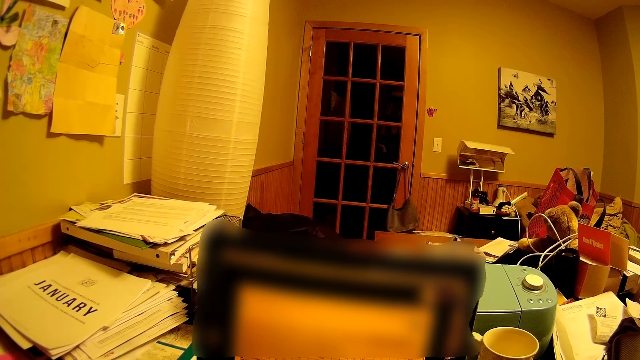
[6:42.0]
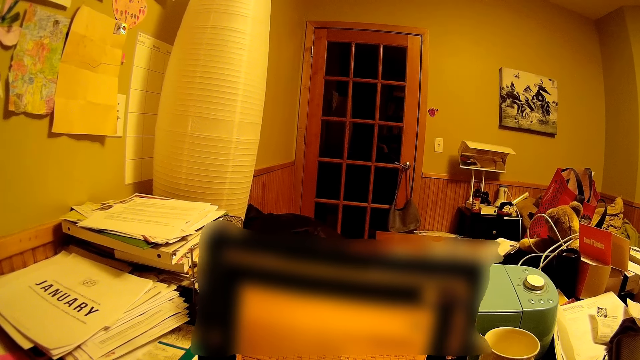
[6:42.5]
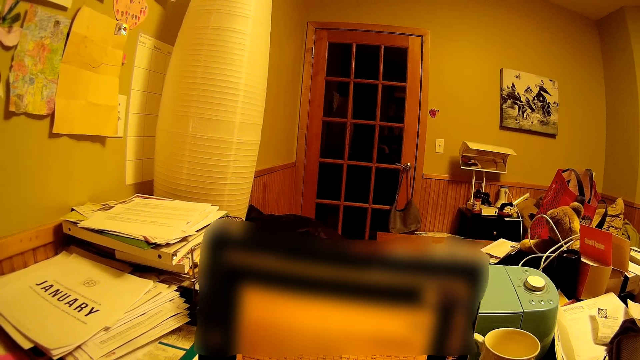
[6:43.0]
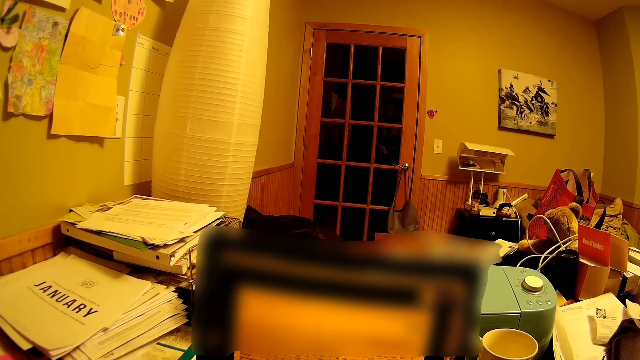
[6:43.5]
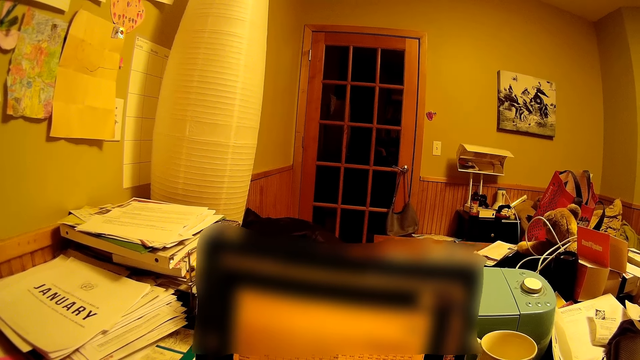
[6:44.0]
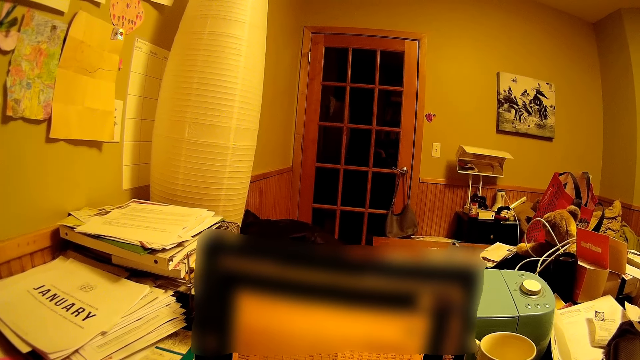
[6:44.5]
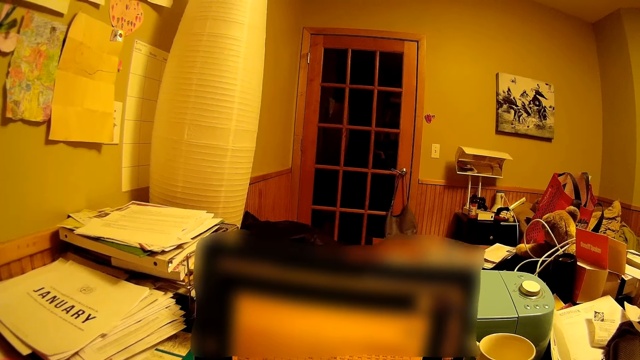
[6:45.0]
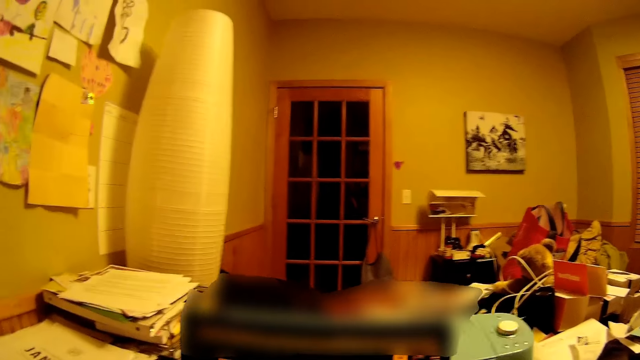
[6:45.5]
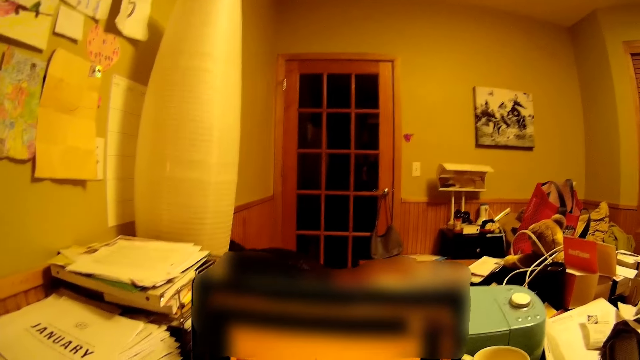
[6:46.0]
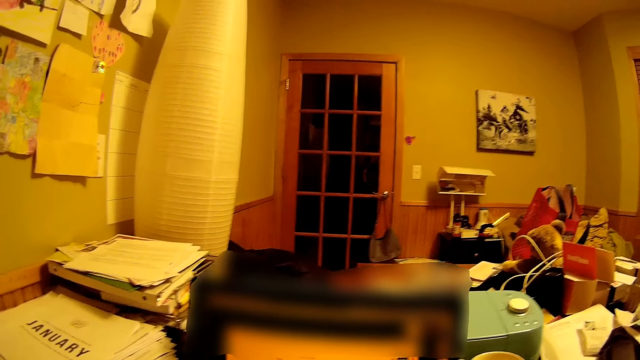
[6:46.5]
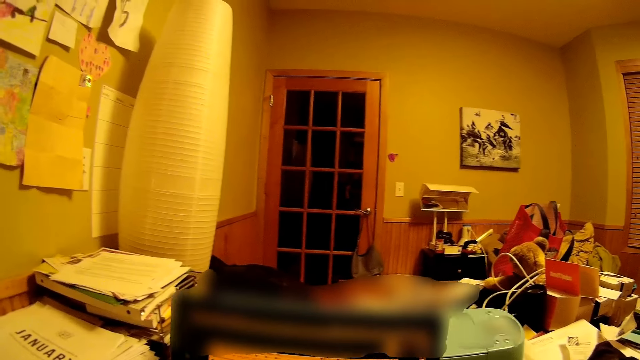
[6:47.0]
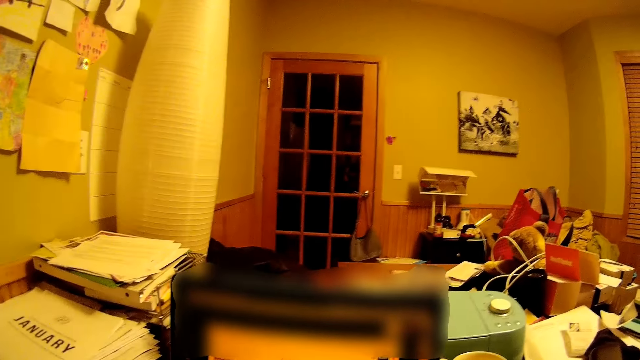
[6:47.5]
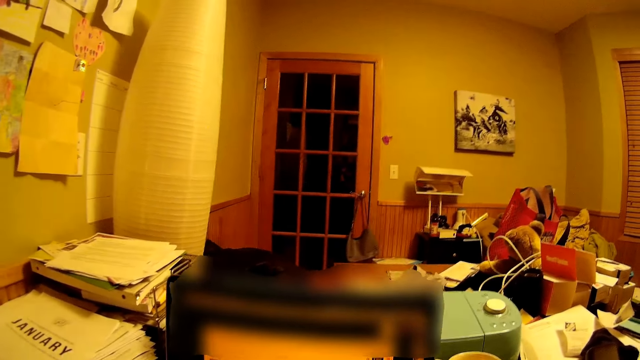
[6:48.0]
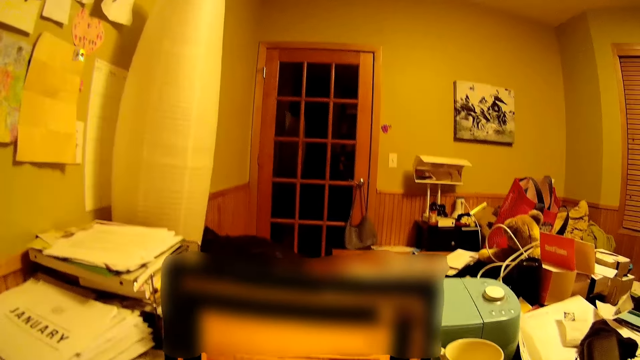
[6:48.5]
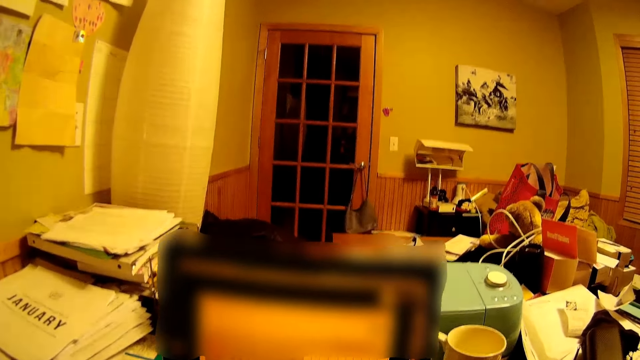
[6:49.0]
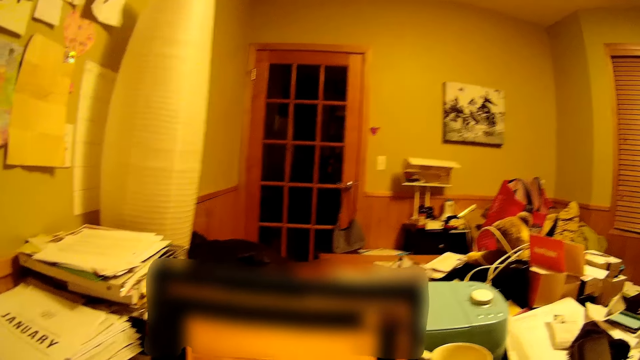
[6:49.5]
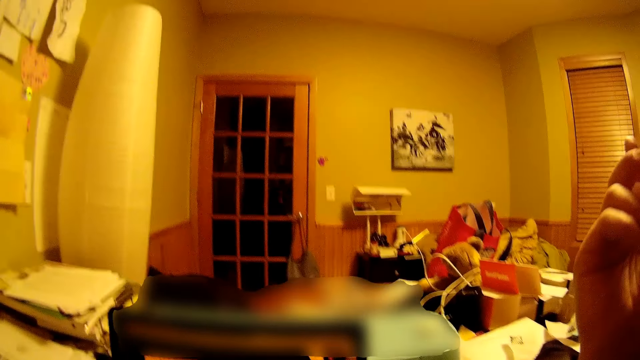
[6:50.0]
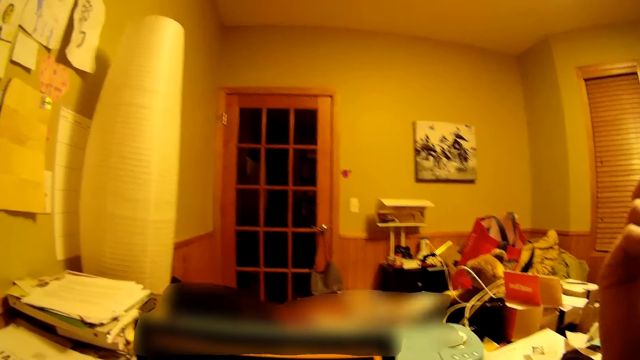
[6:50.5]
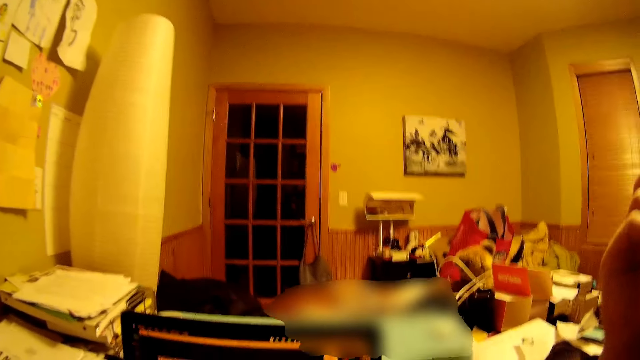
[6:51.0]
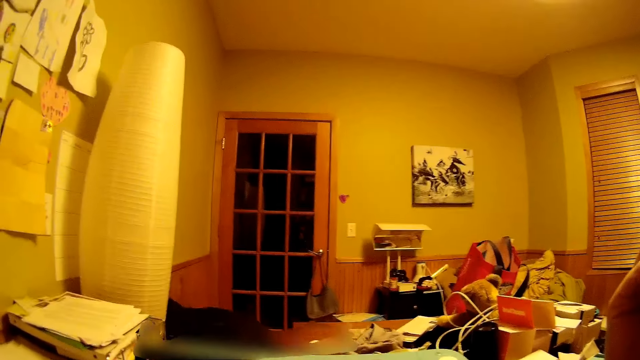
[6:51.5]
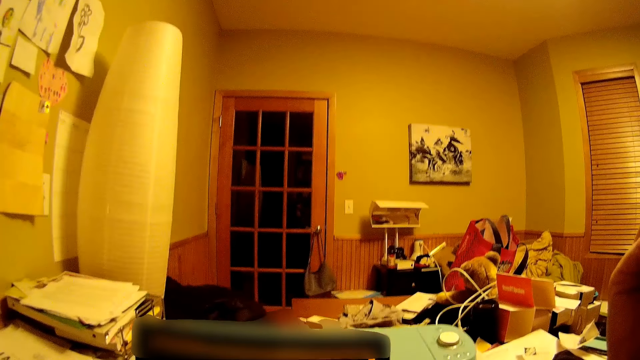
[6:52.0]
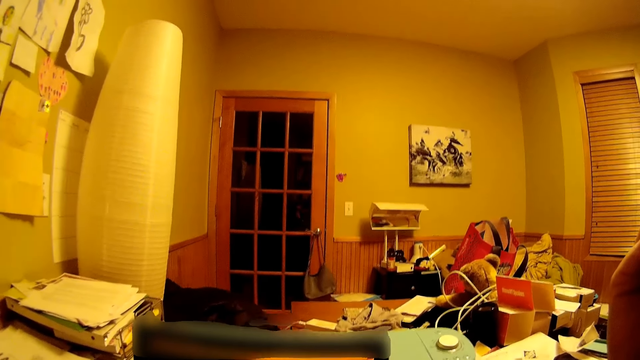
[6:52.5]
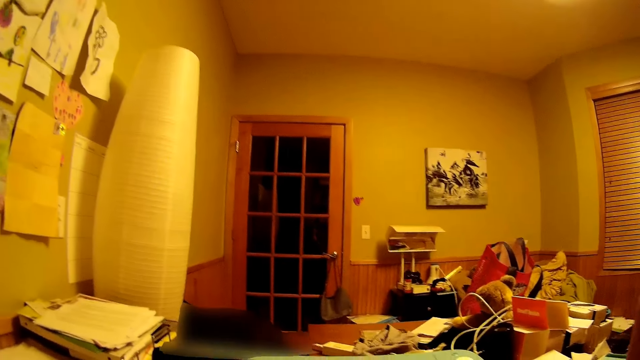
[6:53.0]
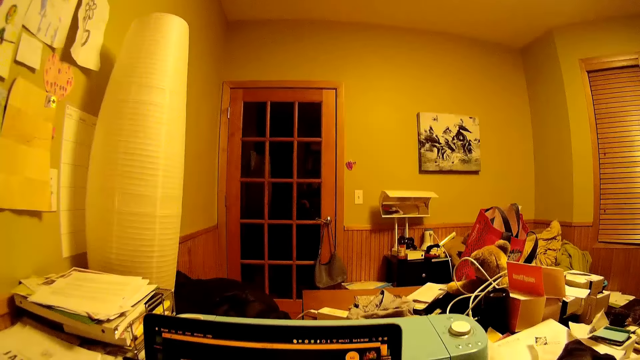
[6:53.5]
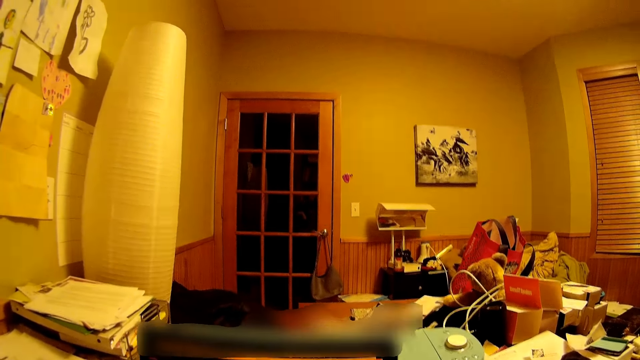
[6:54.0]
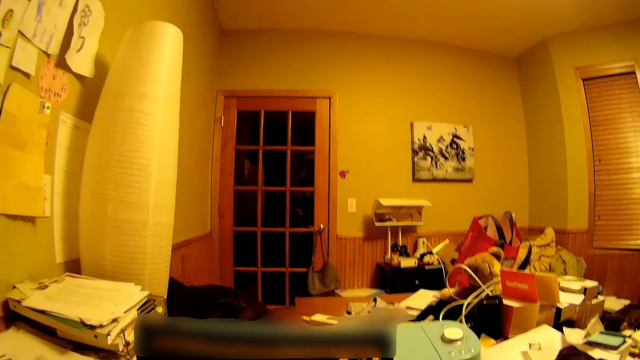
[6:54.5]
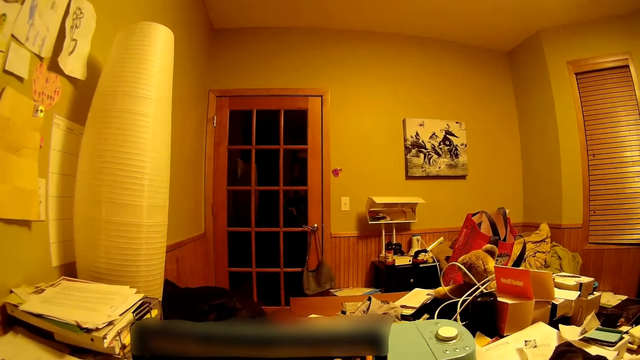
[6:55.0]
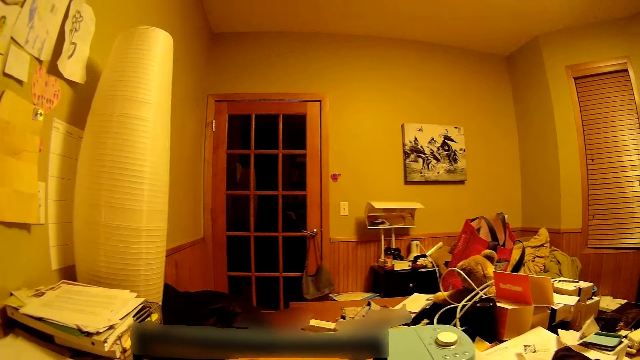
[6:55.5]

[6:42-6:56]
The camera wearer looks around the room.

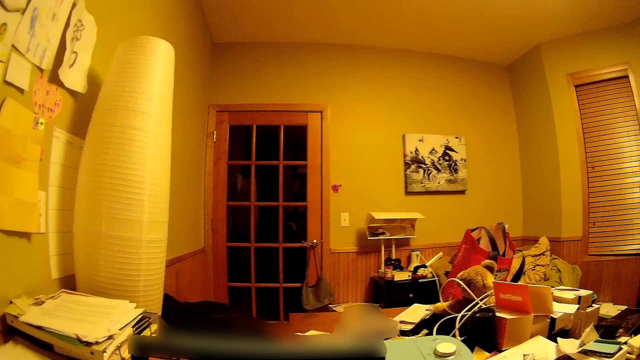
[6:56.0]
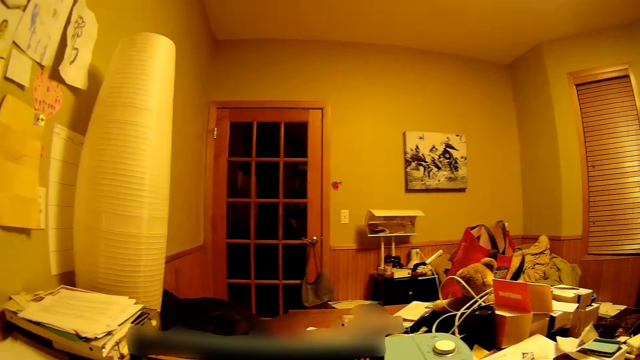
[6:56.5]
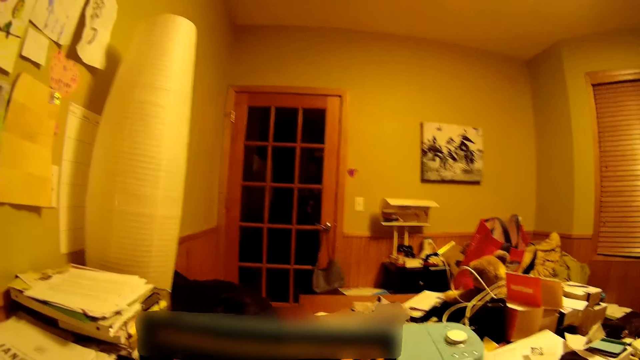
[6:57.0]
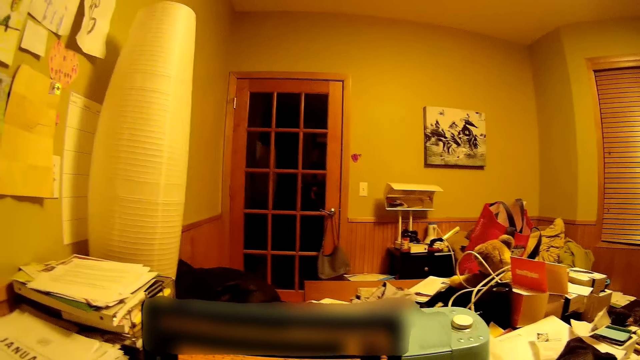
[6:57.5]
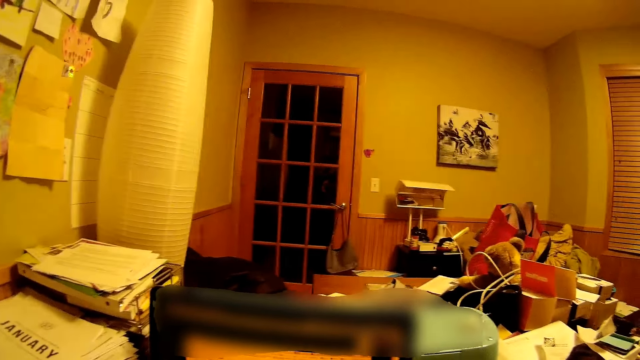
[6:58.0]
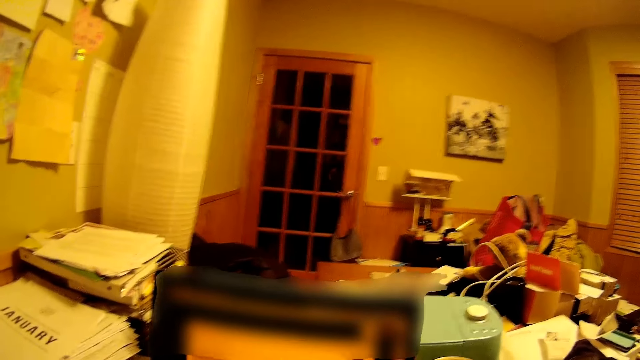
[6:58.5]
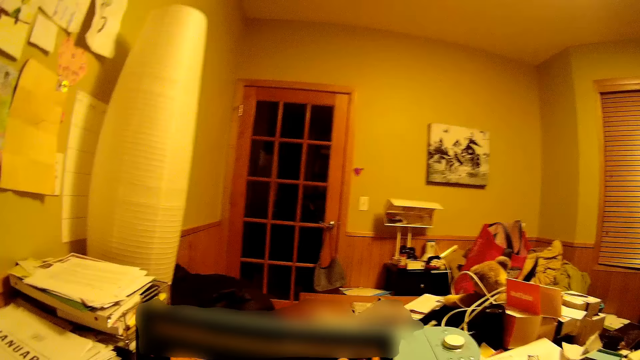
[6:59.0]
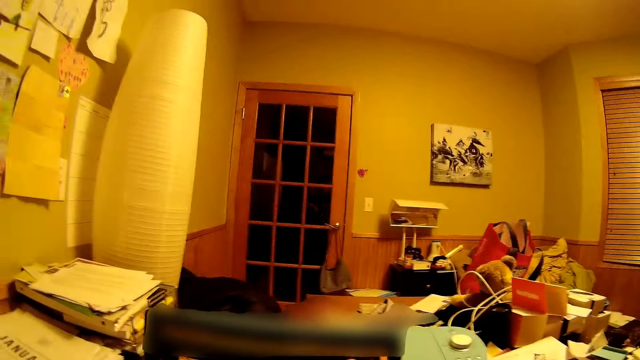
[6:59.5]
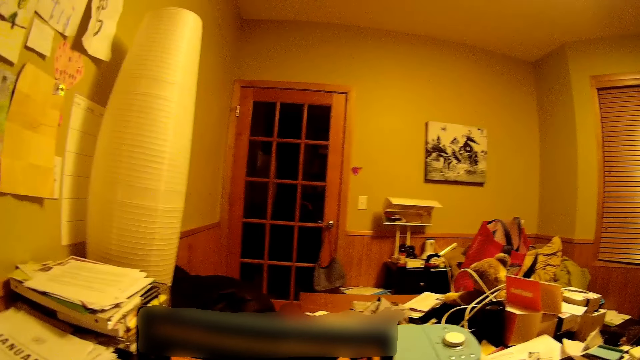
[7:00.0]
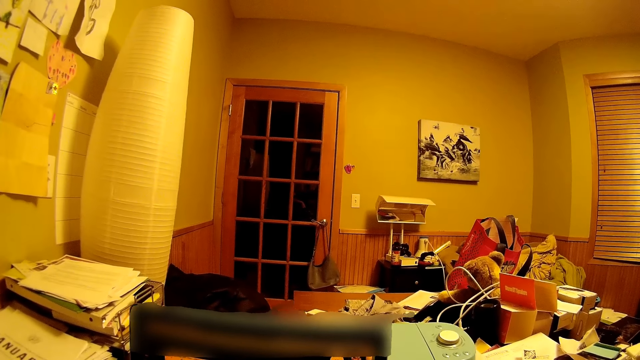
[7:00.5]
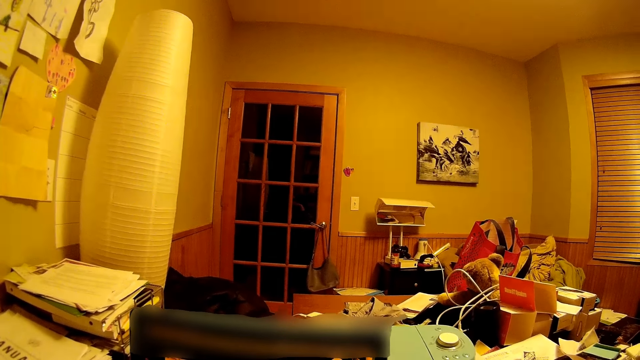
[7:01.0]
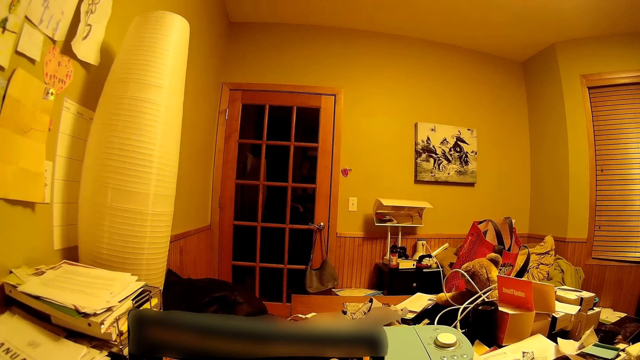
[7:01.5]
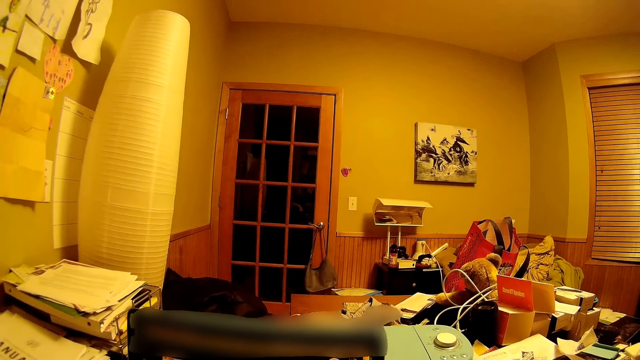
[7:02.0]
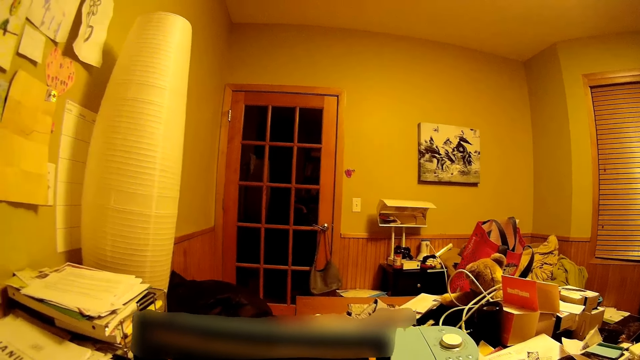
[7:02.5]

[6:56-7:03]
The camera wearer looks into the computer.
